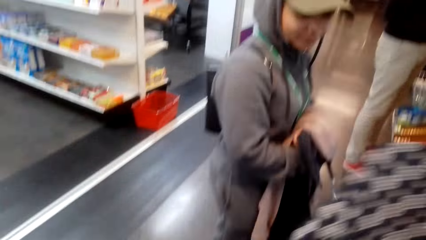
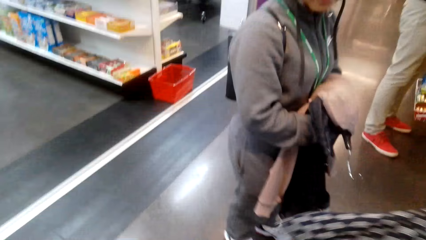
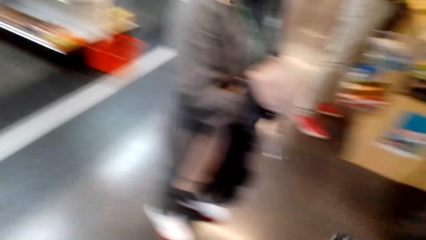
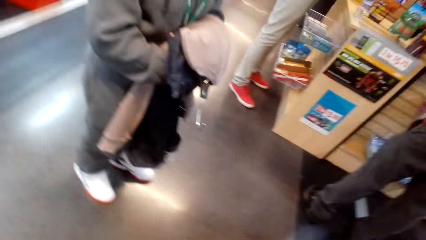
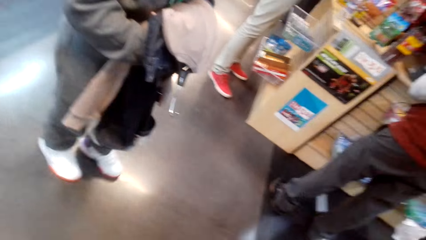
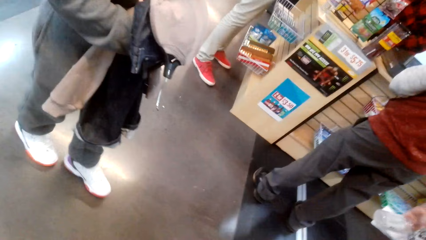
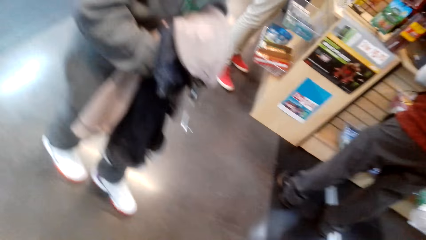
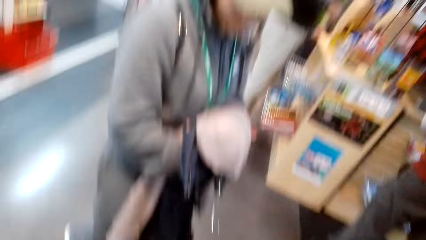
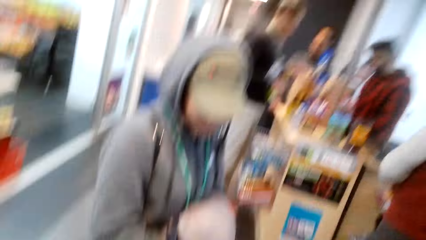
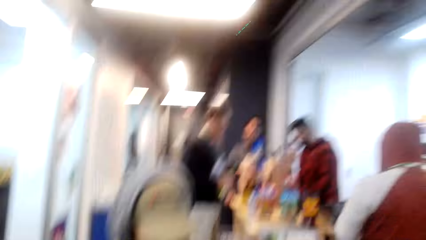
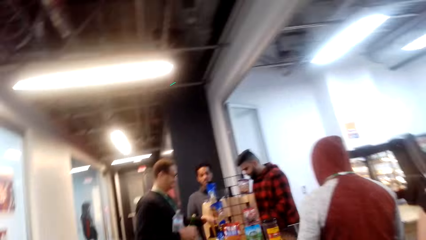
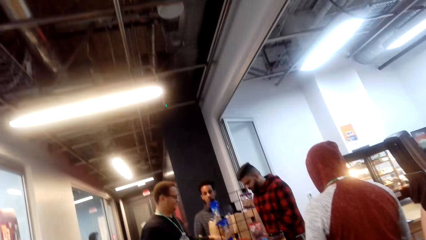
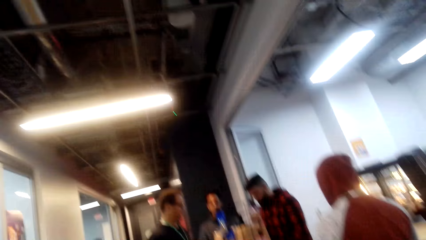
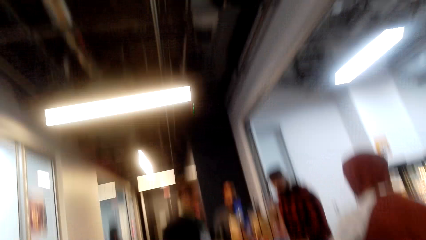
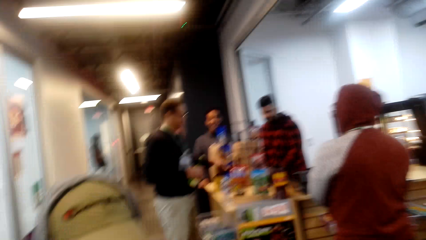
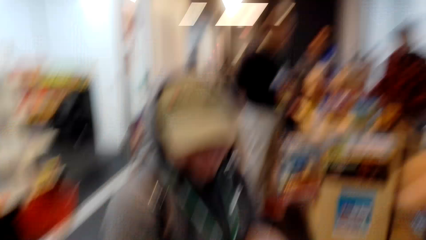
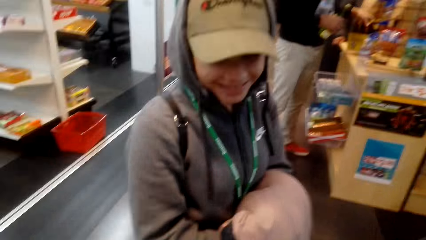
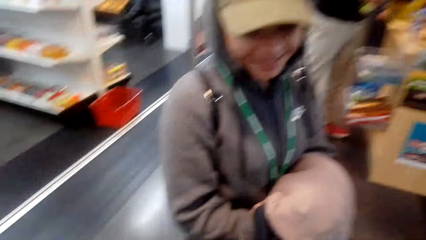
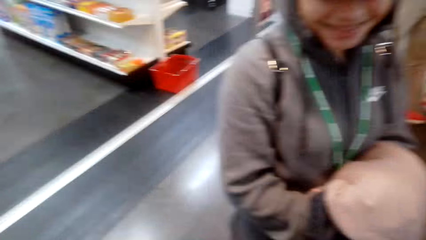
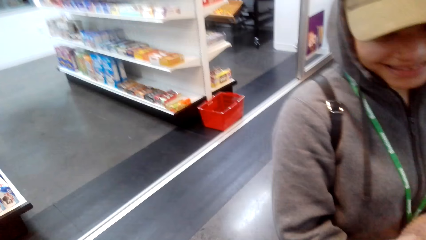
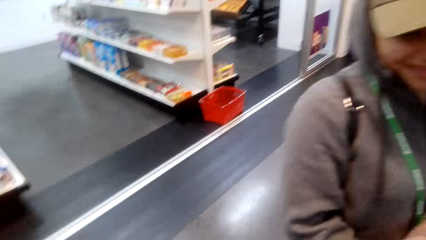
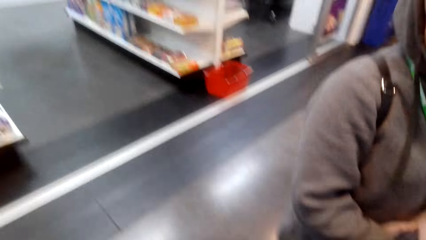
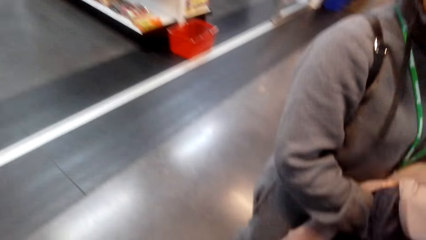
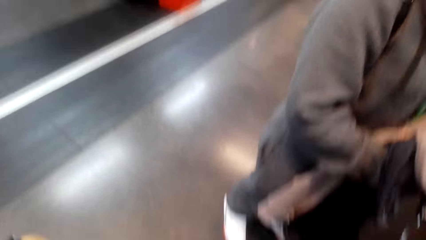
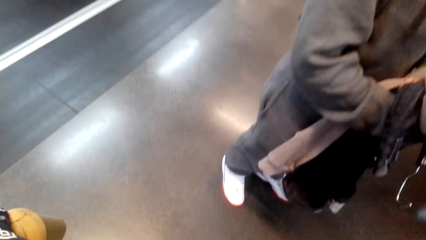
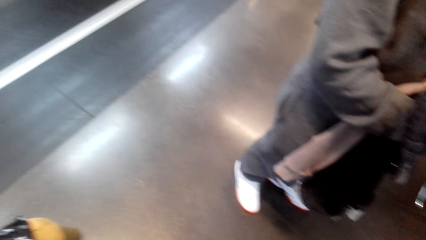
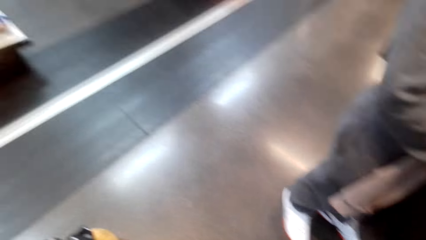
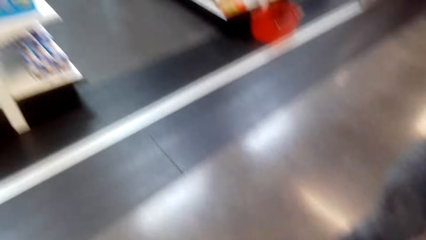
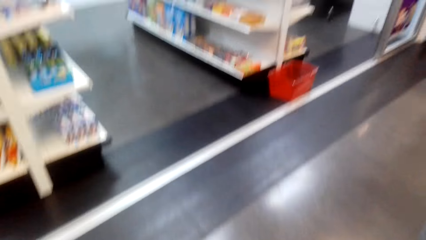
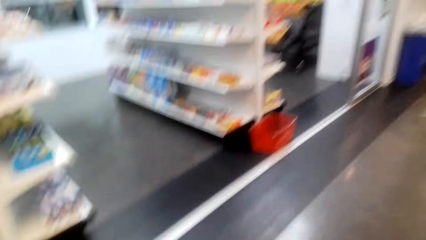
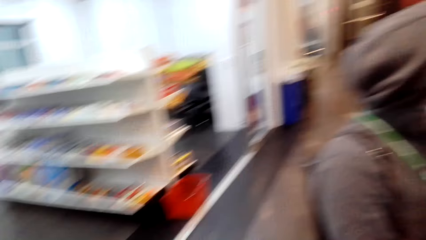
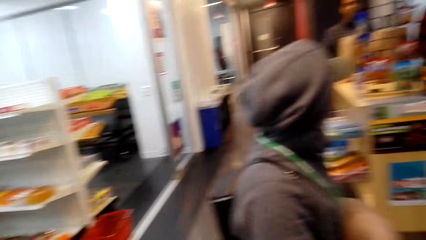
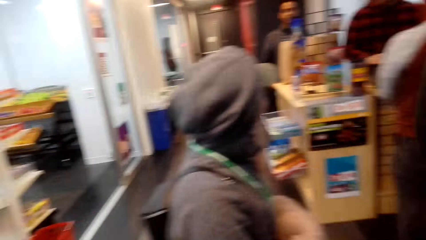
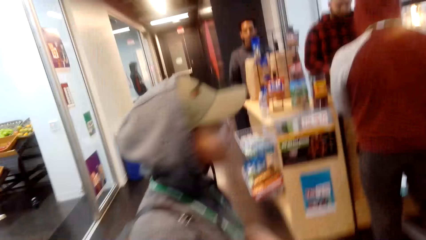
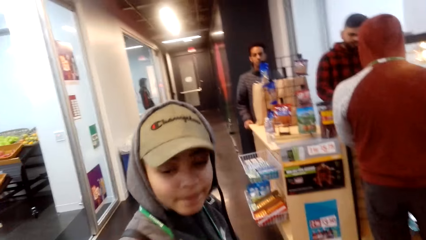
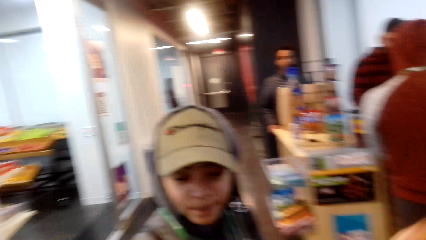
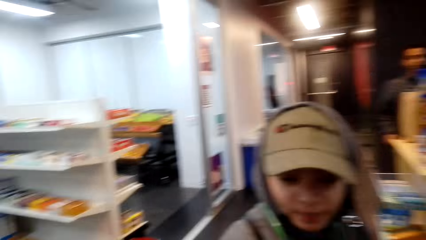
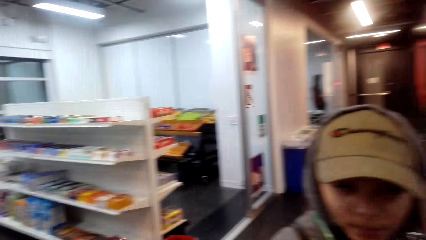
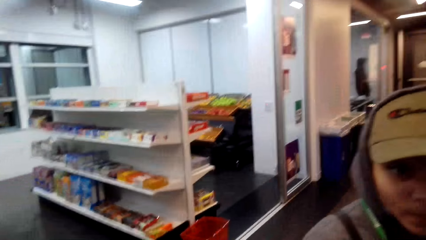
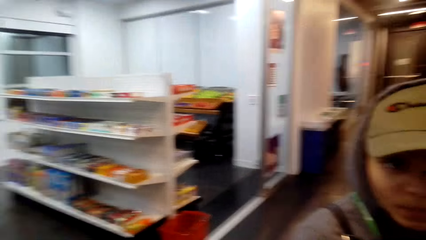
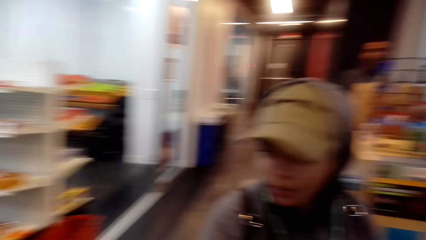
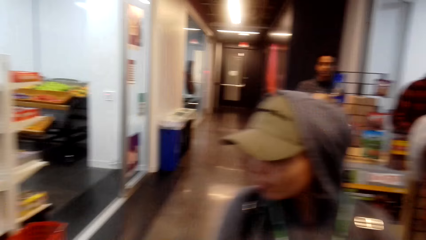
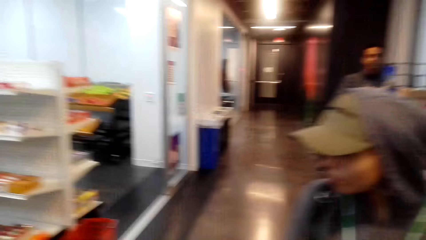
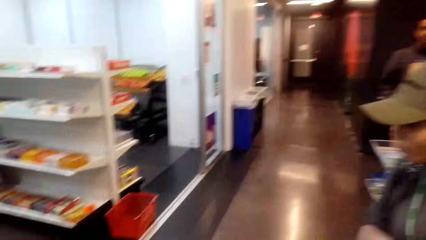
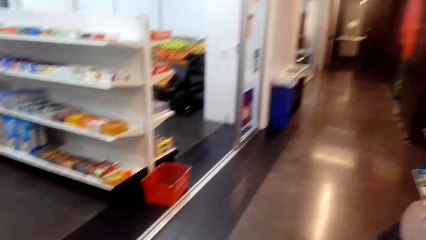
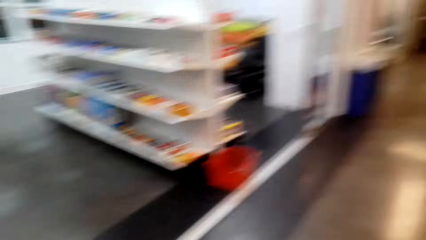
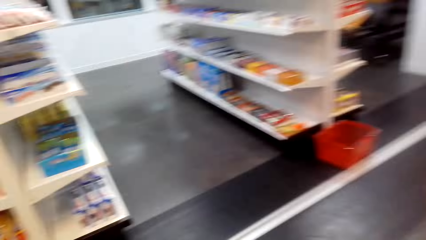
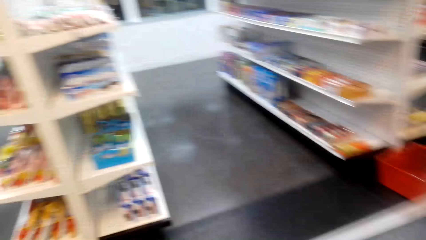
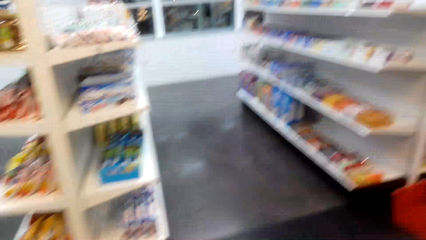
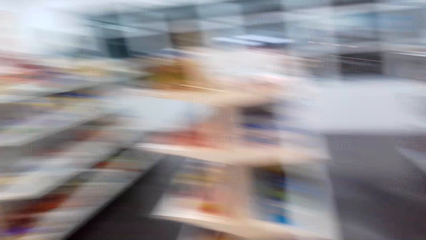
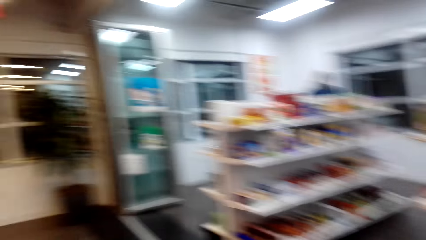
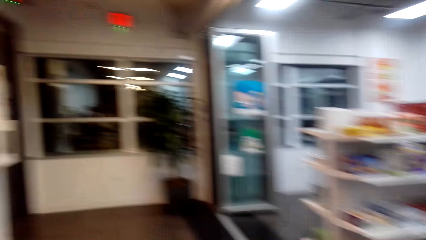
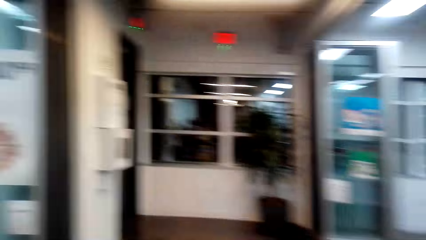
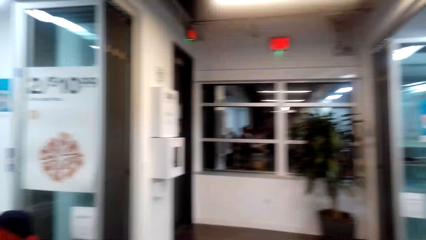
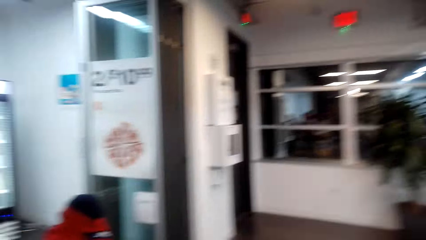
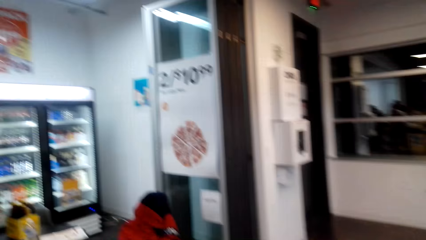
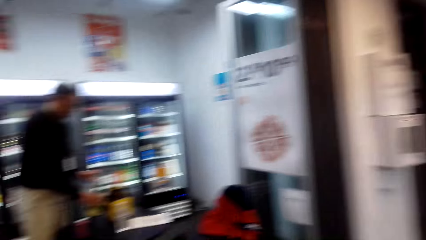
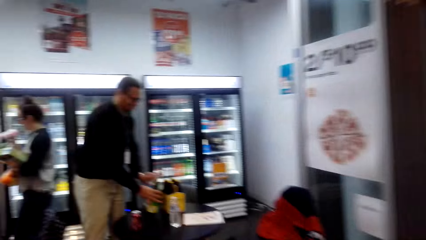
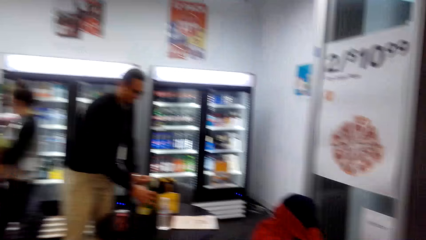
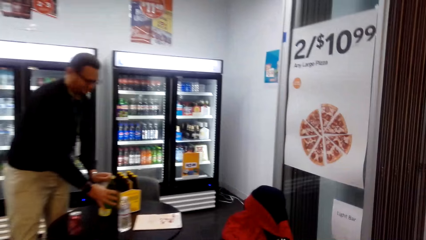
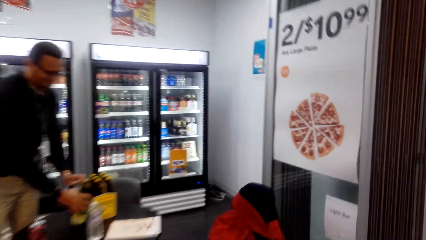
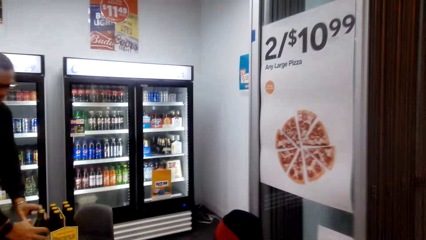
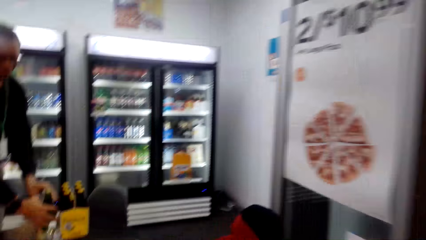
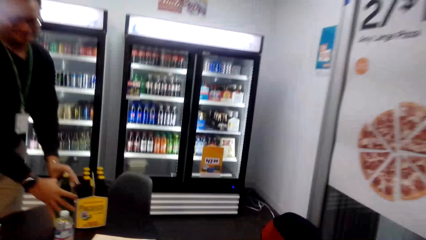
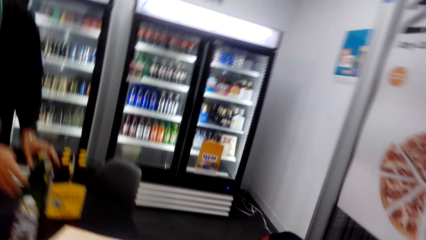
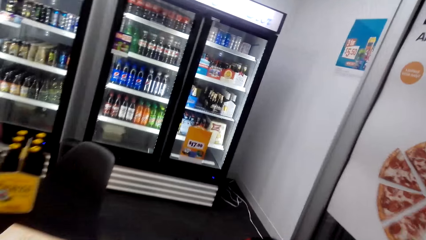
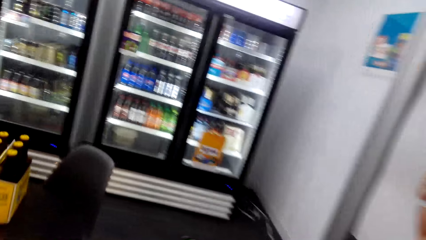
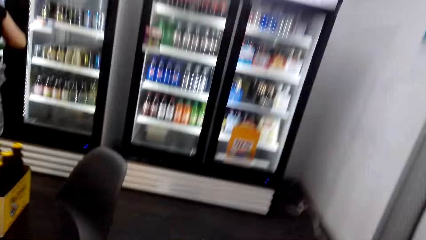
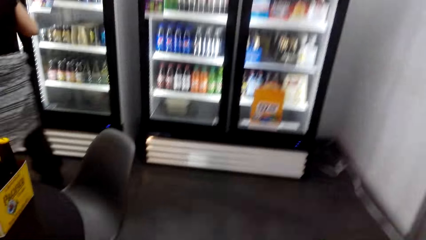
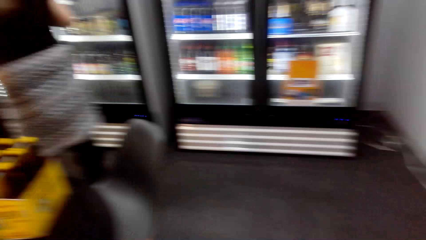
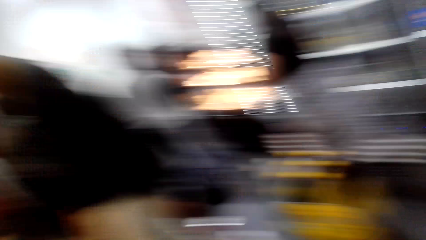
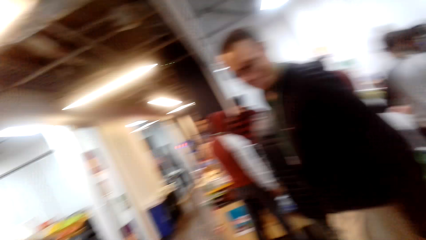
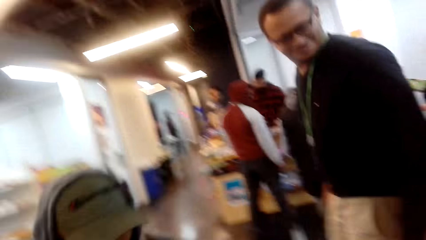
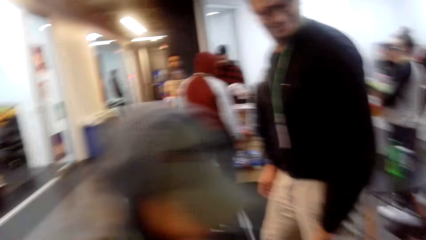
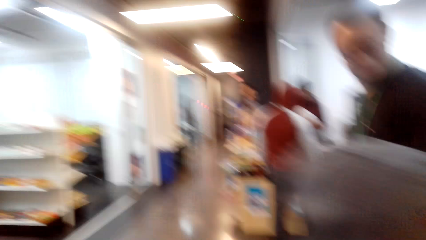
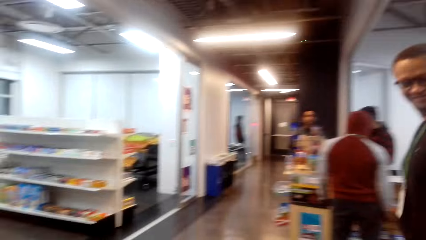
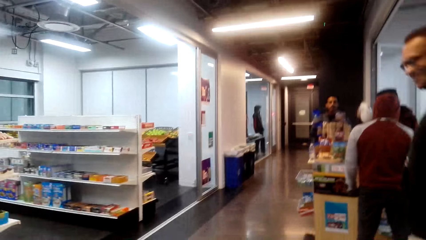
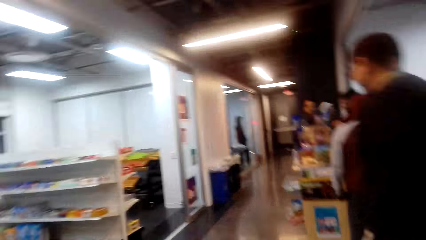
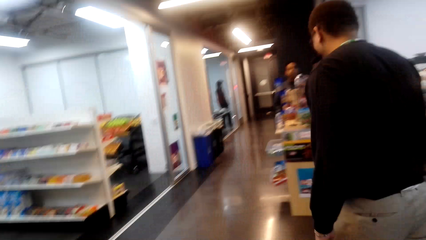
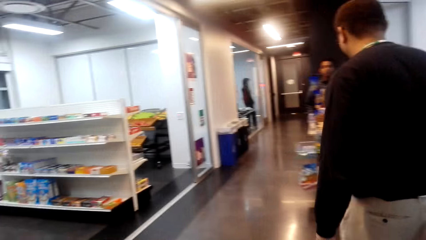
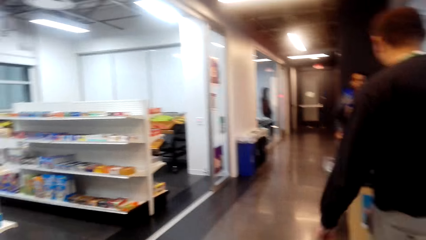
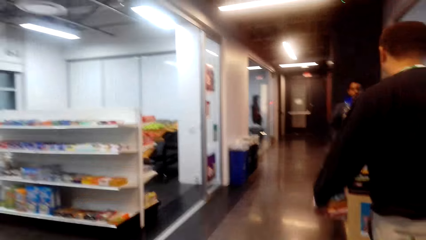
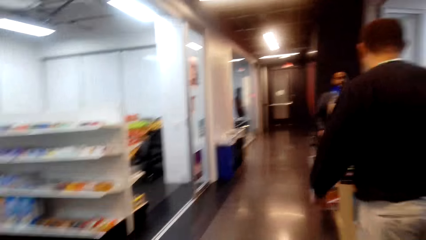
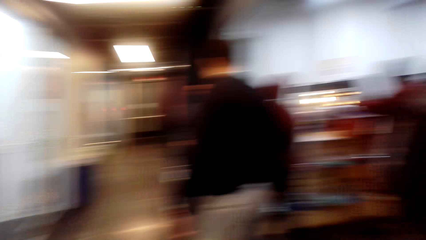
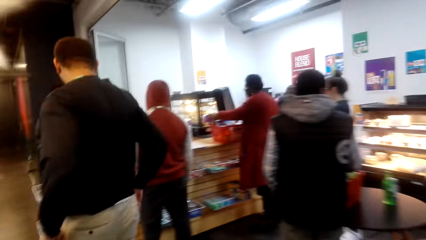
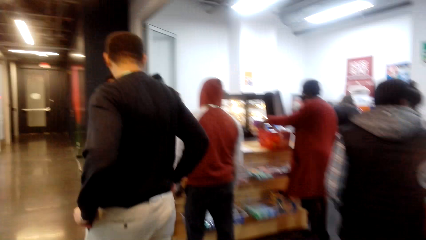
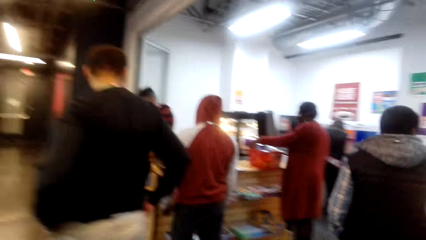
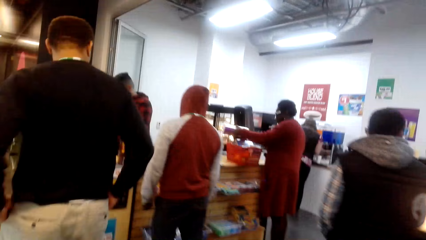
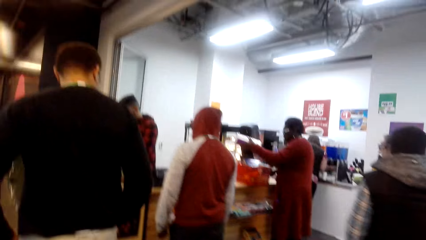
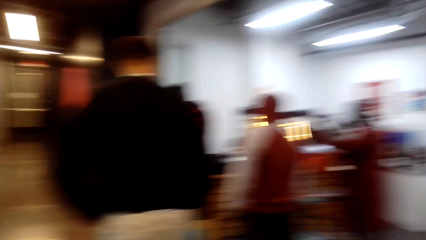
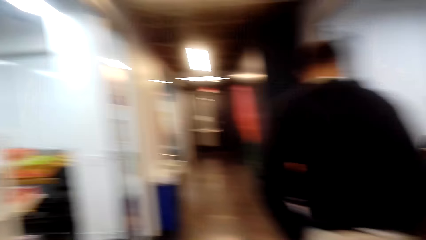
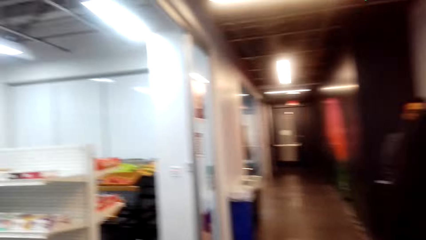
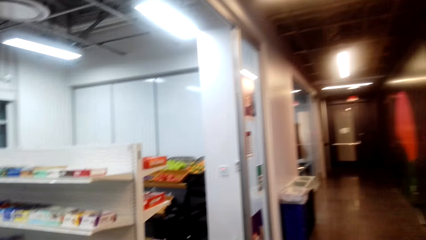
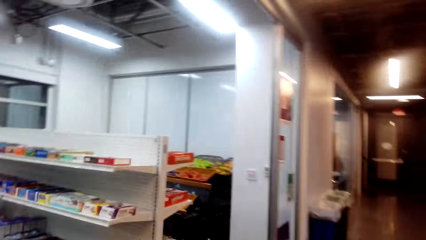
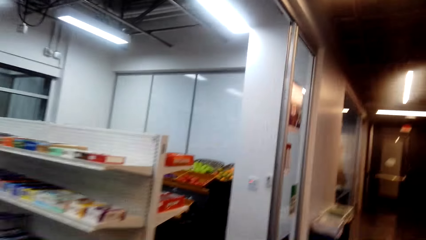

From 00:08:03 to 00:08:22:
The camera wearer puts the outfits on the counter. They walk to the shelves.
